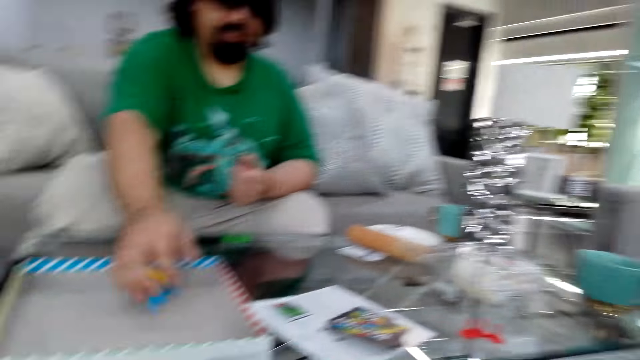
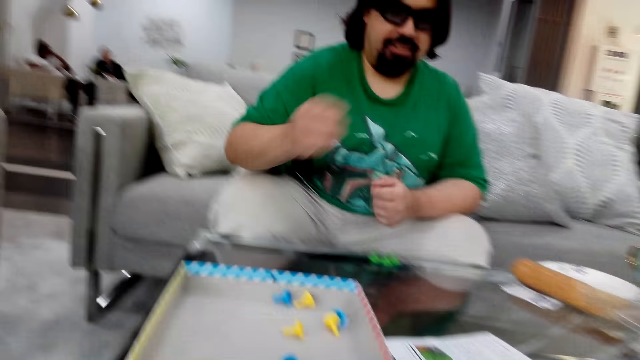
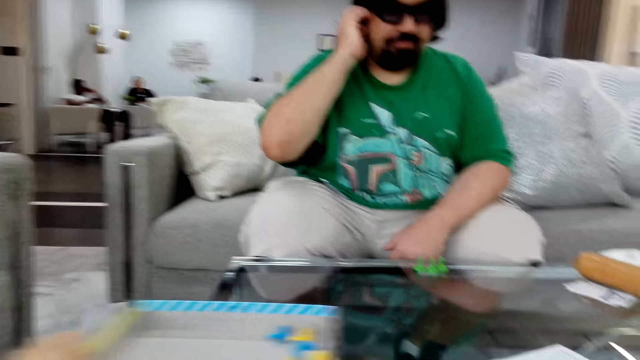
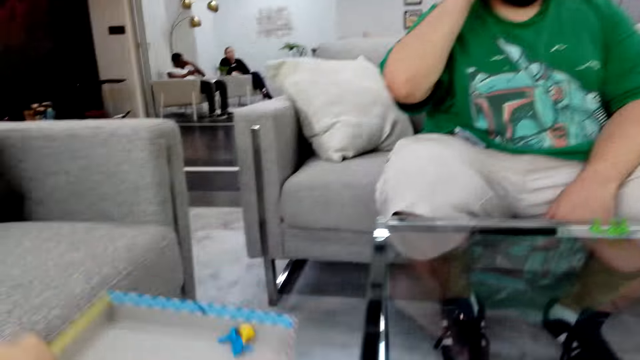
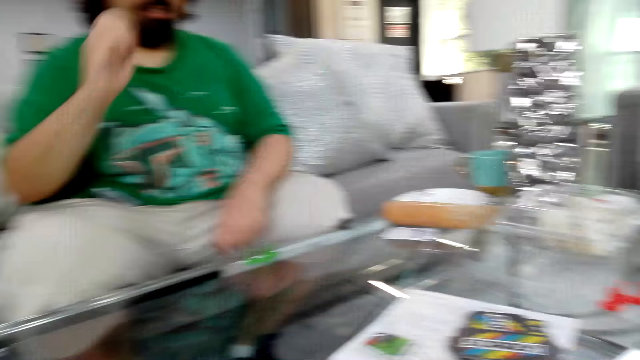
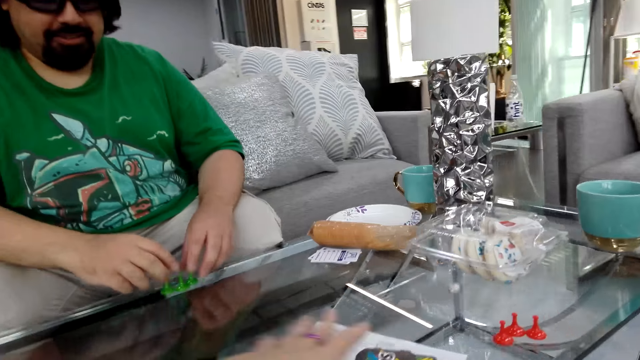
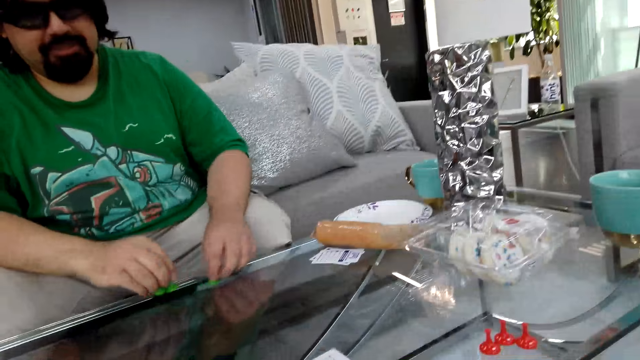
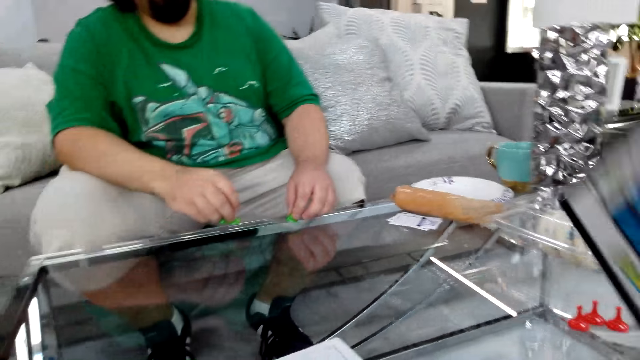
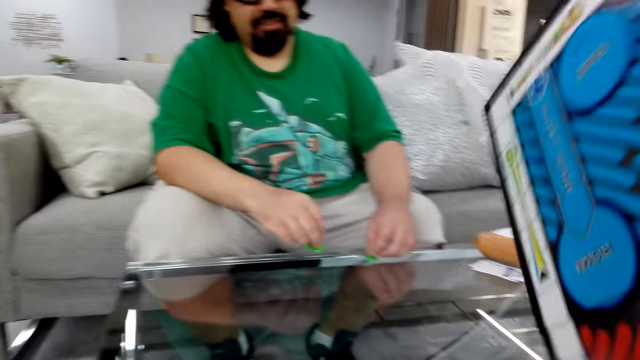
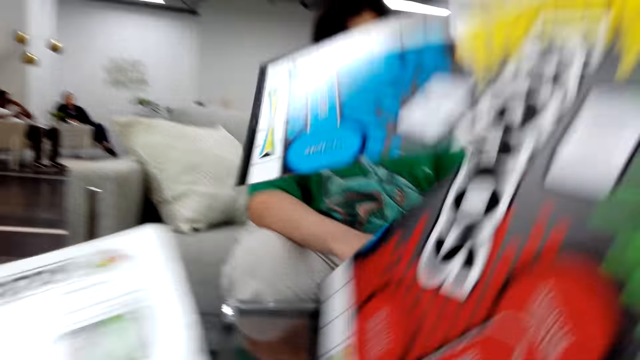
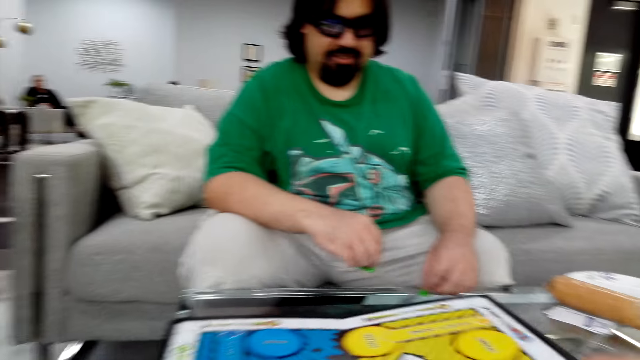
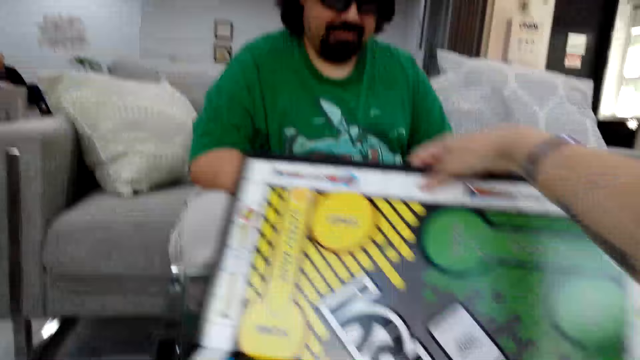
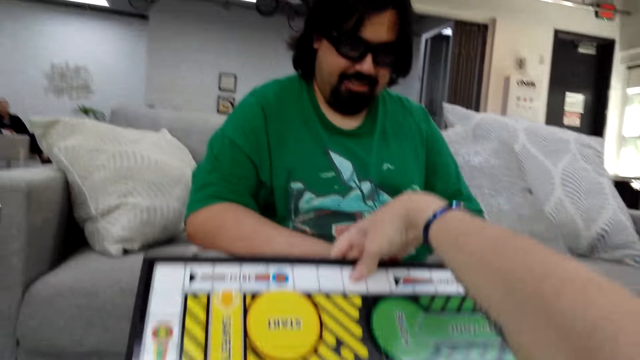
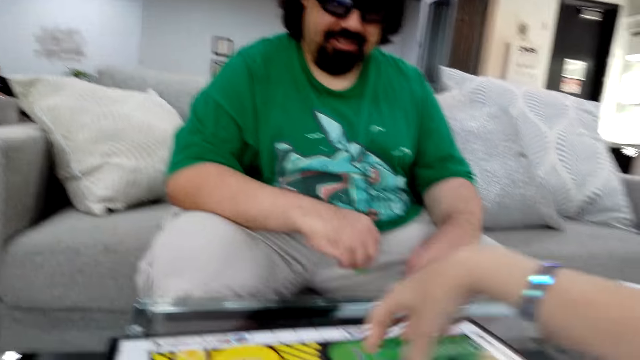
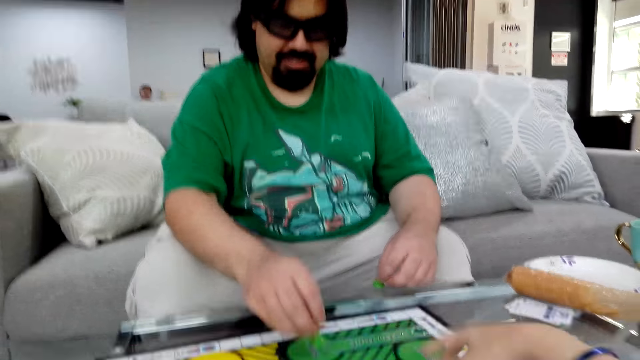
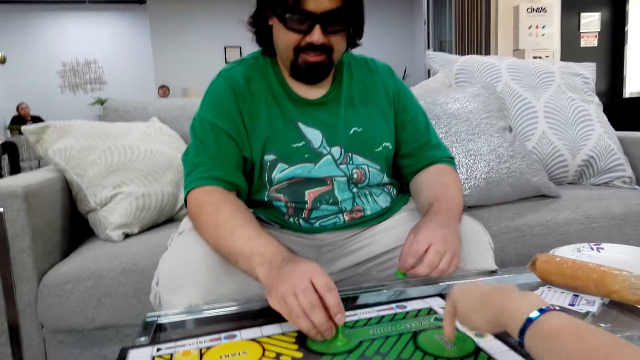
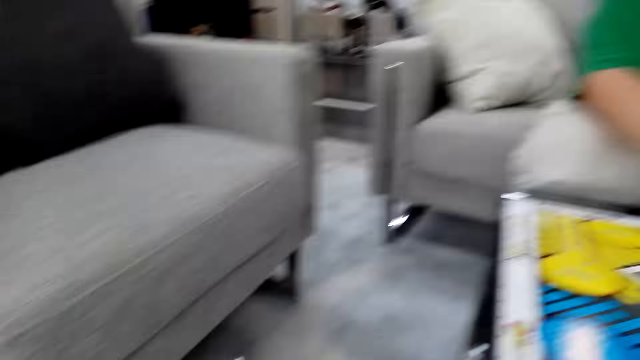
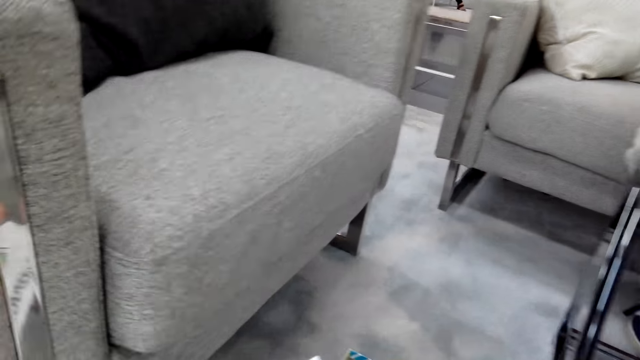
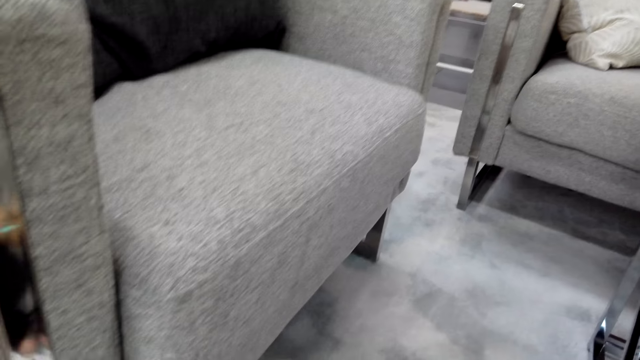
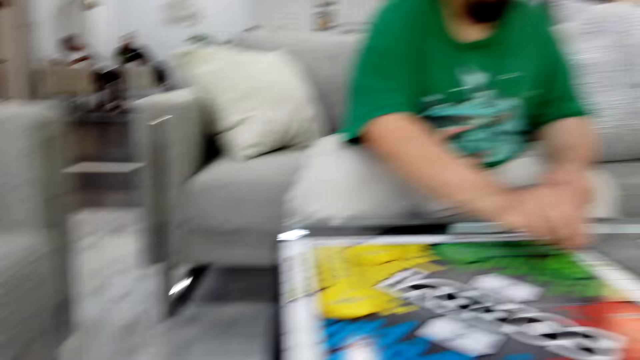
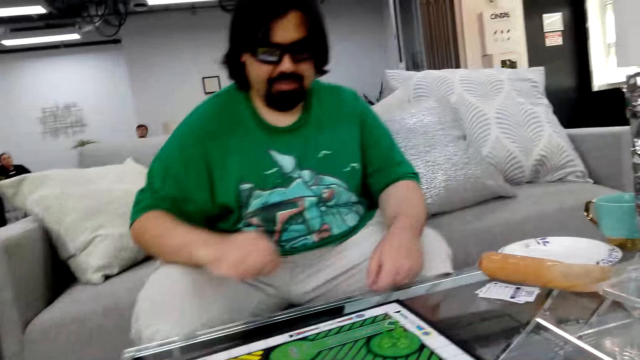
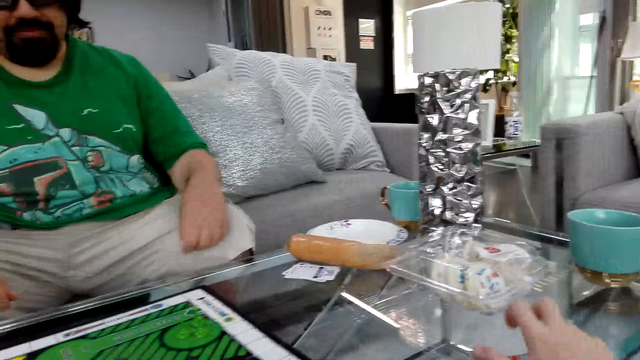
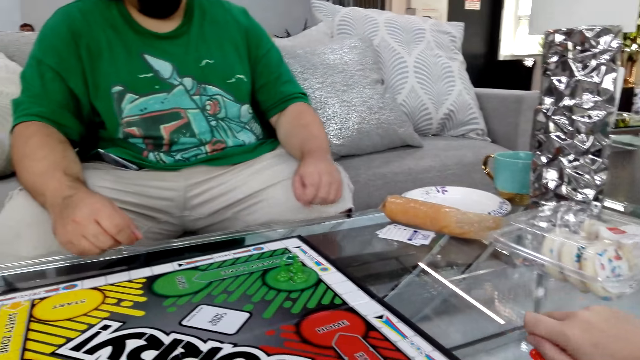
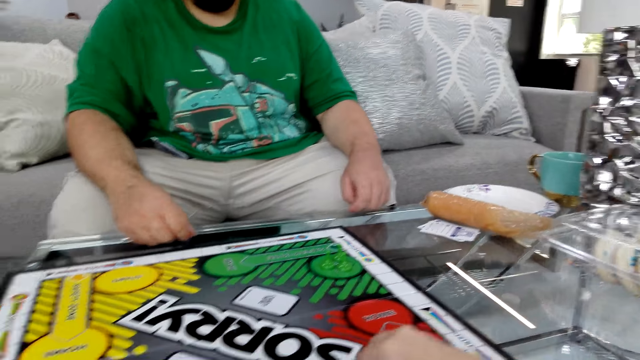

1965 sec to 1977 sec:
A man puts the Sorry board game pieces on the table. The man puts game pawns in the box. The camera wearer picks up the game box and puts the game box down. They align the game board on the table. They put the board piece on the table. The man puts the game pawns on the game board.

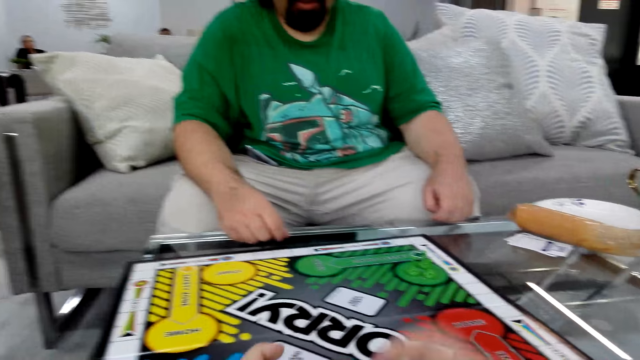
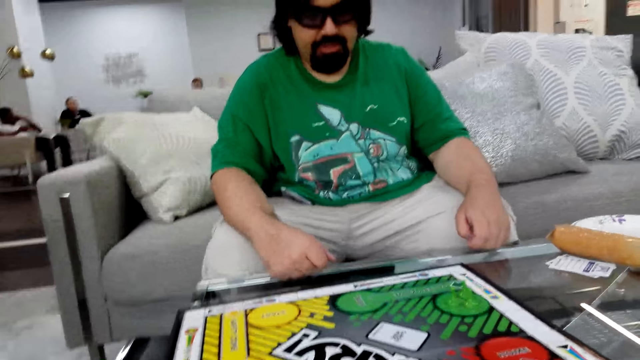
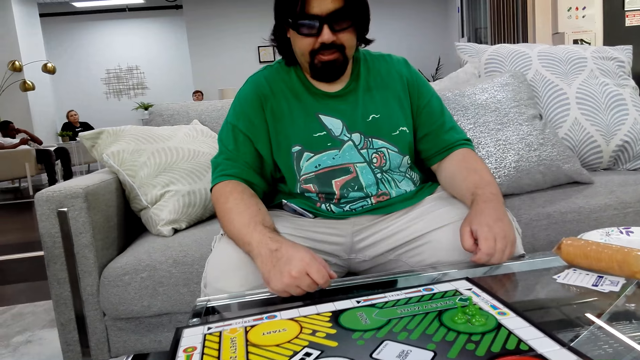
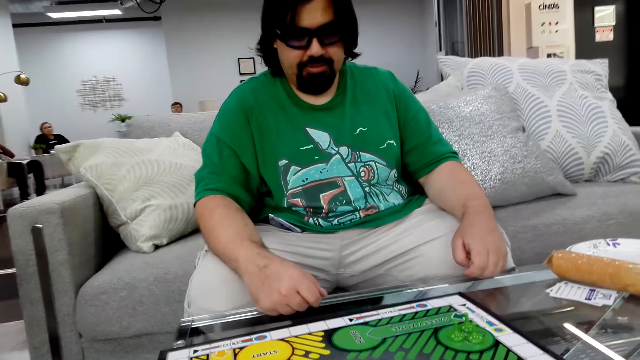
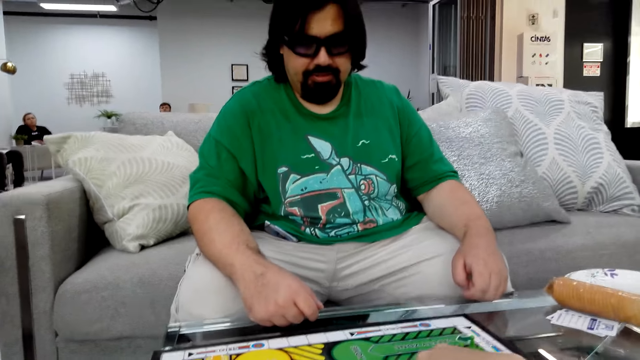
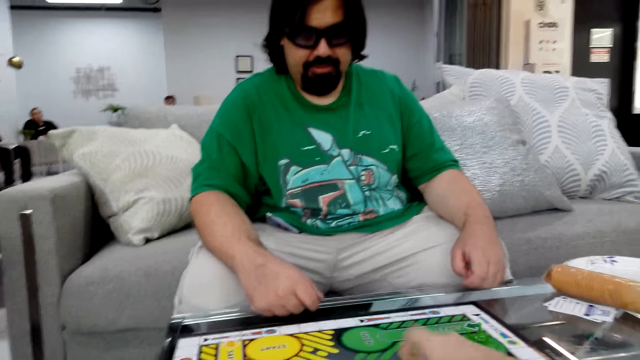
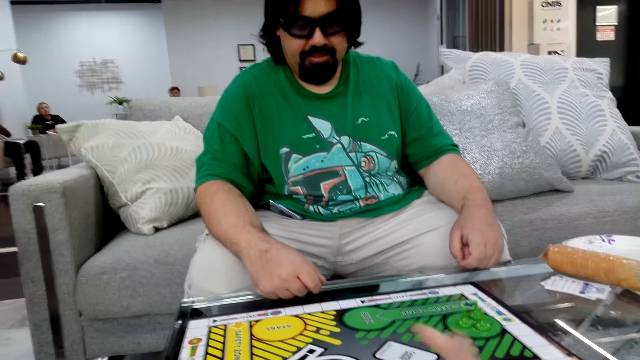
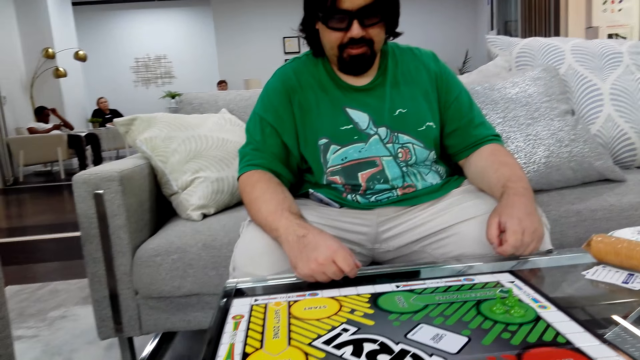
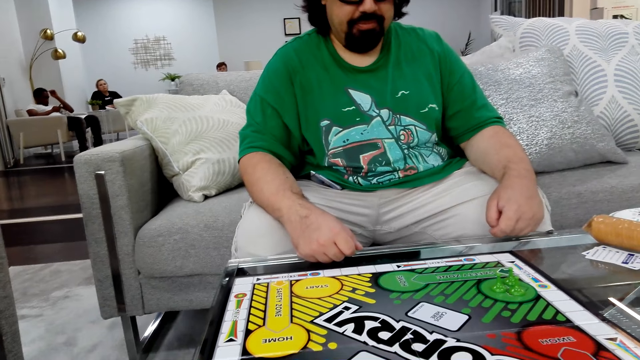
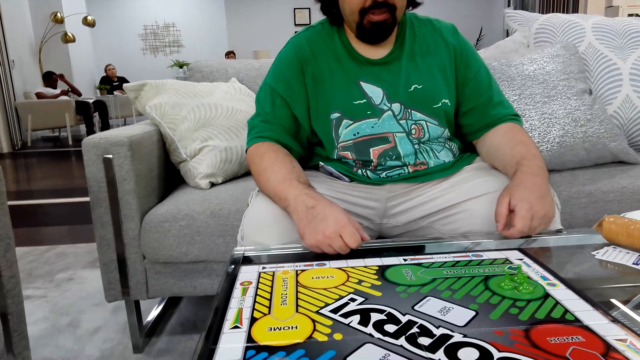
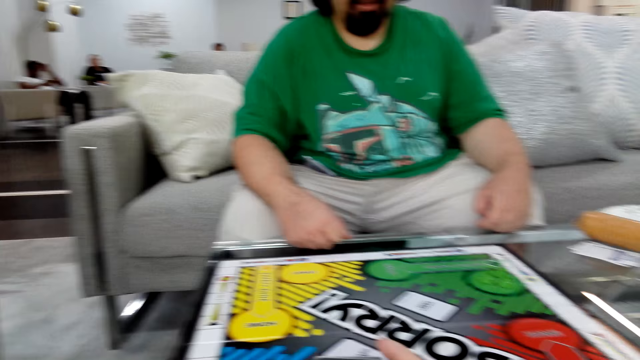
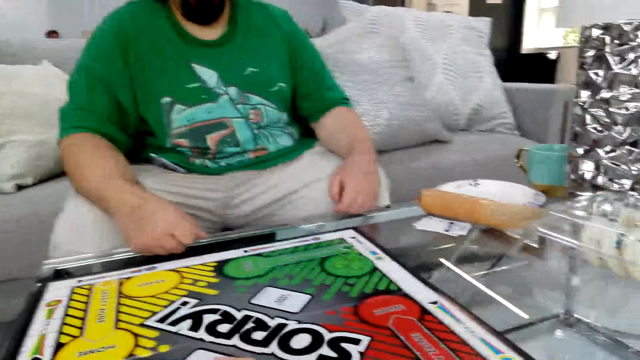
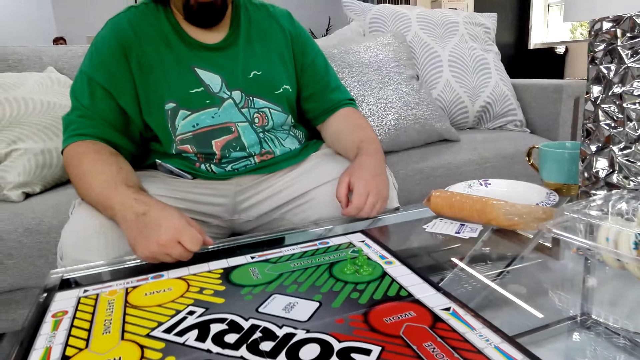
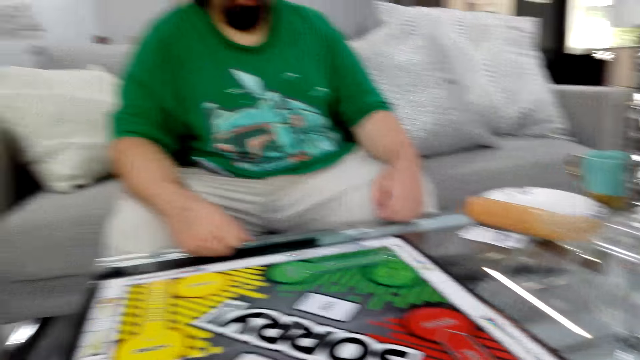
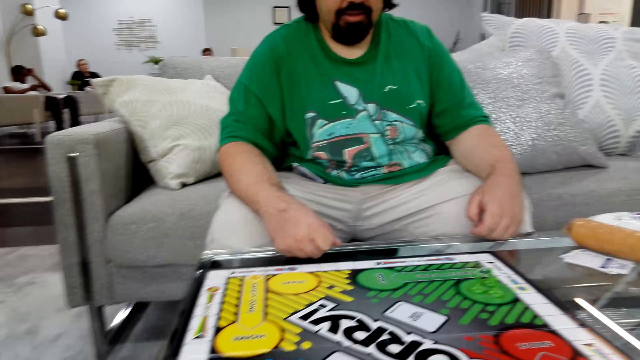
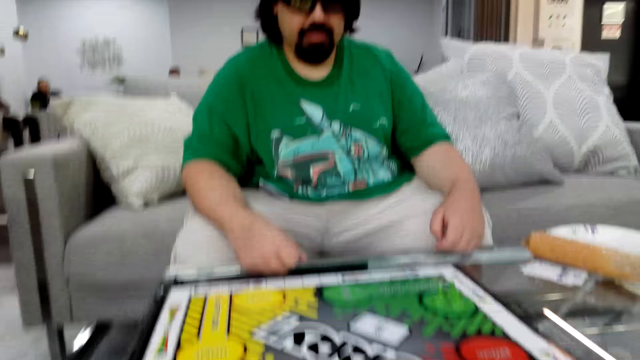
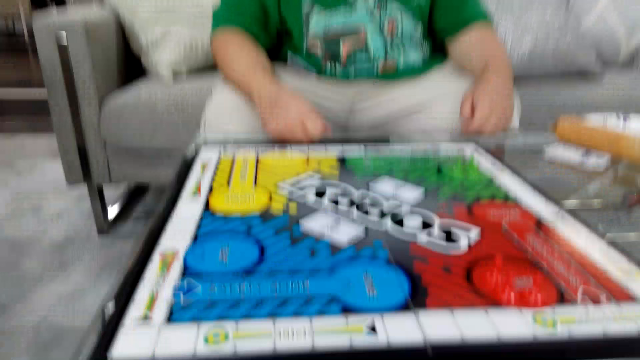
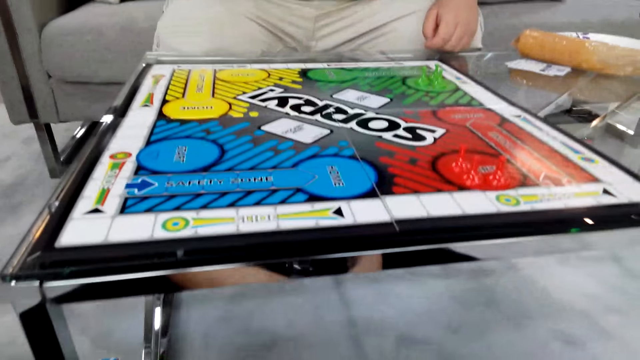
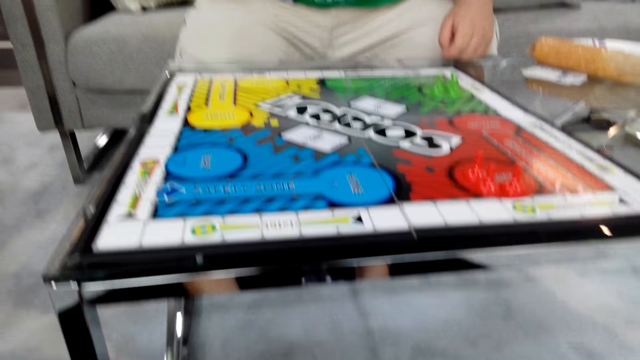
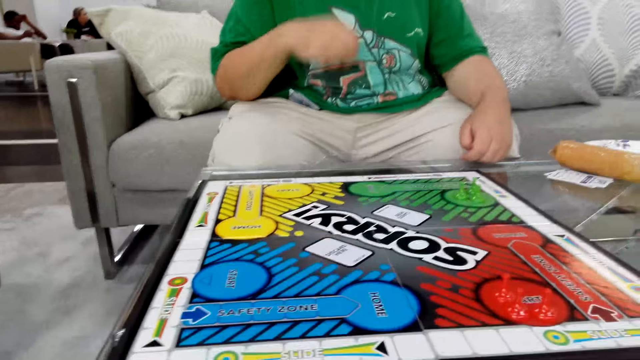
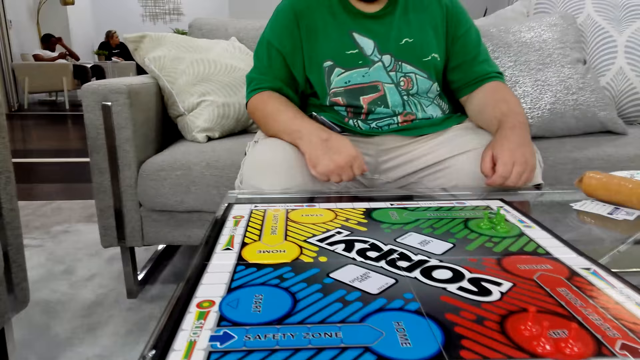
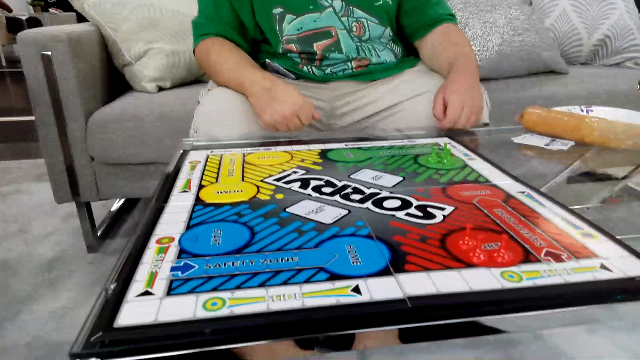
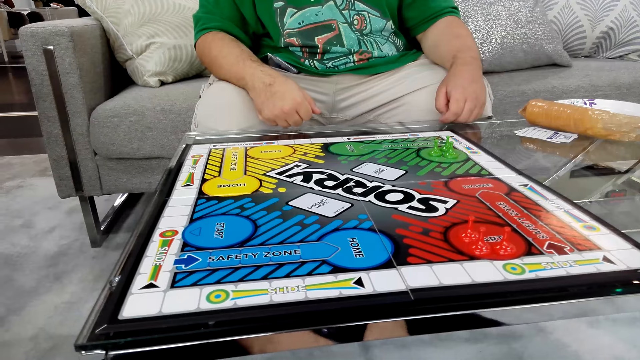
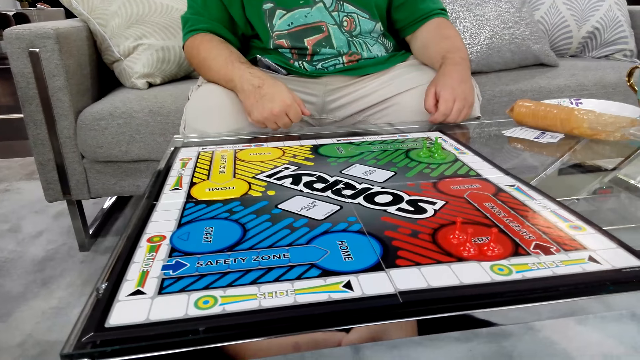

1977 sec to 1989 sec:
The camera wearer talks with a man.
